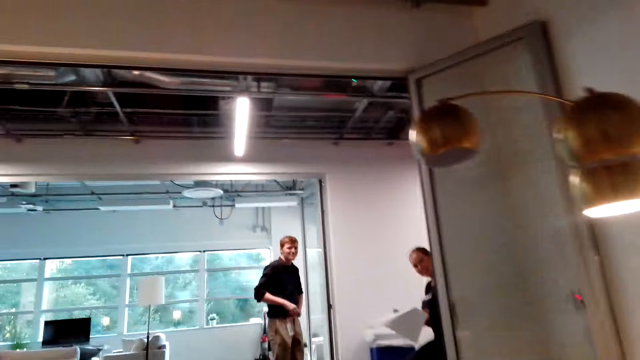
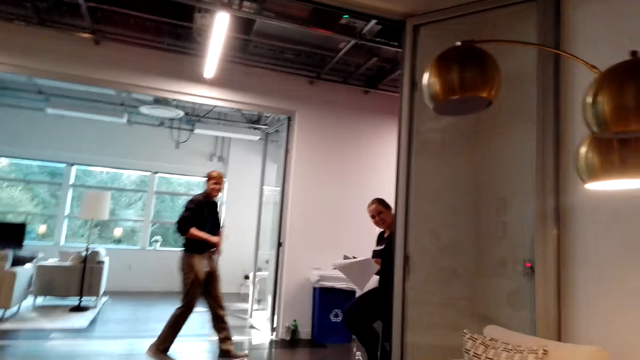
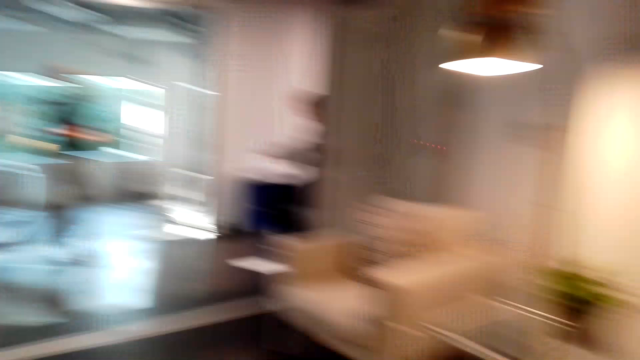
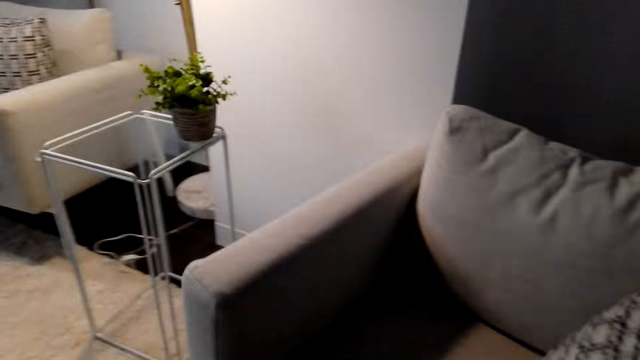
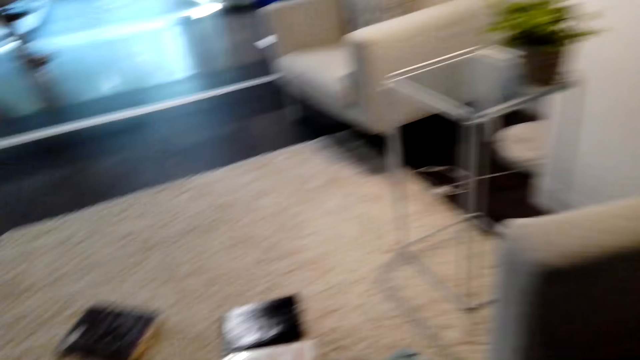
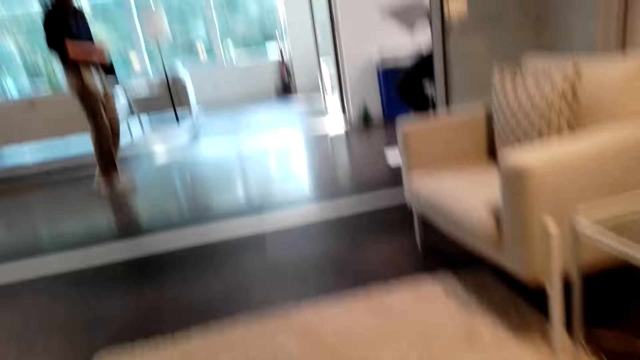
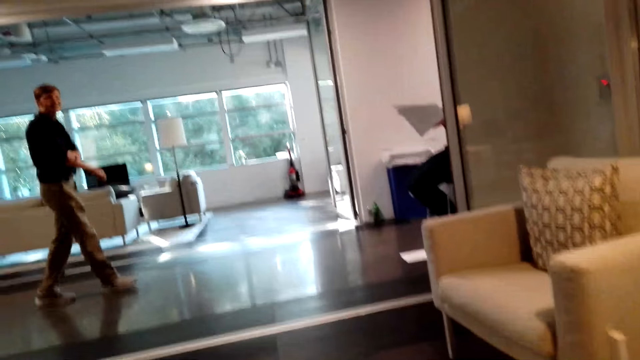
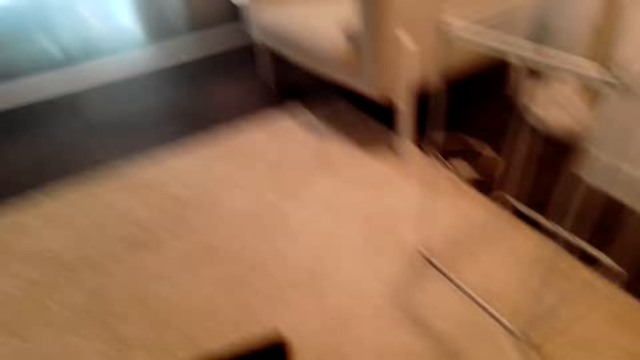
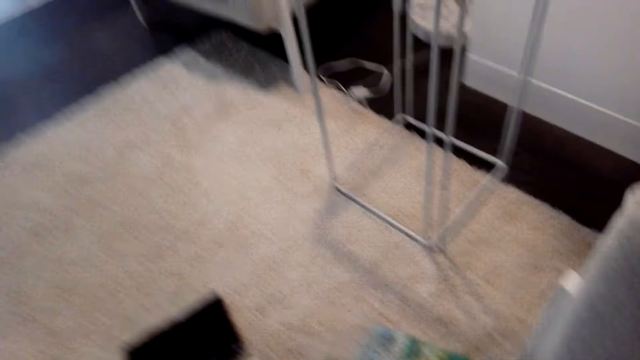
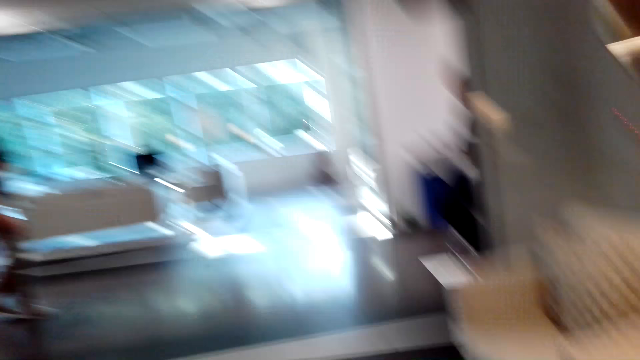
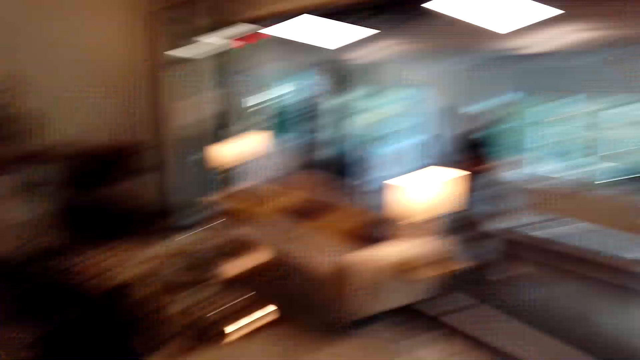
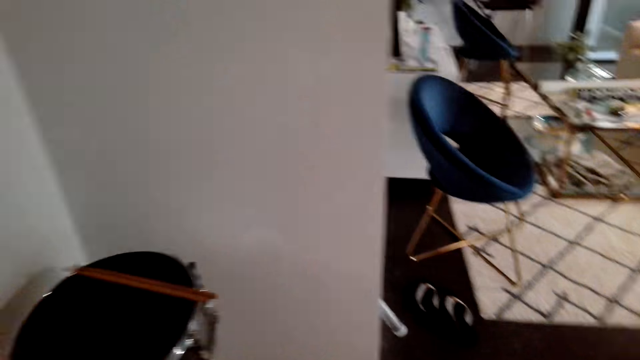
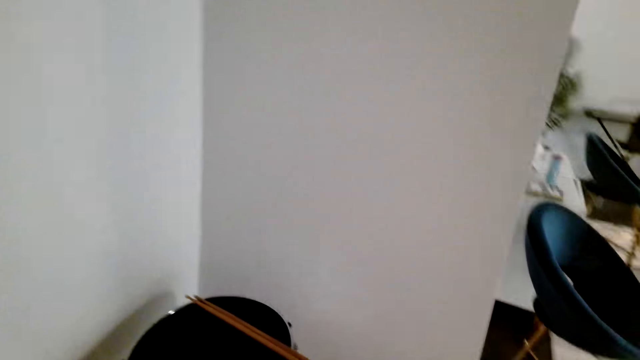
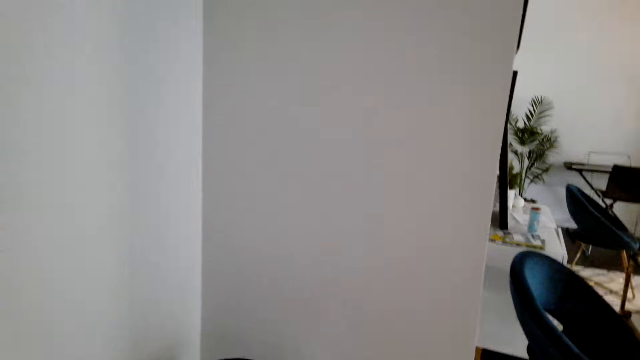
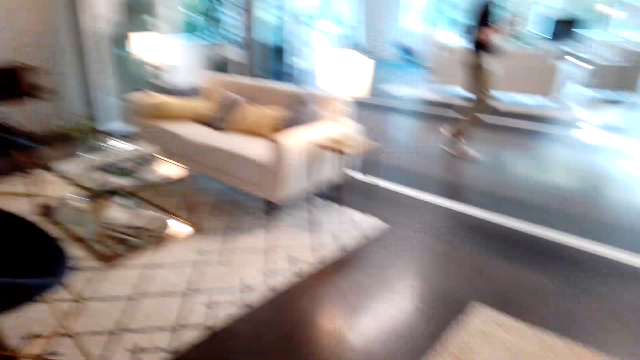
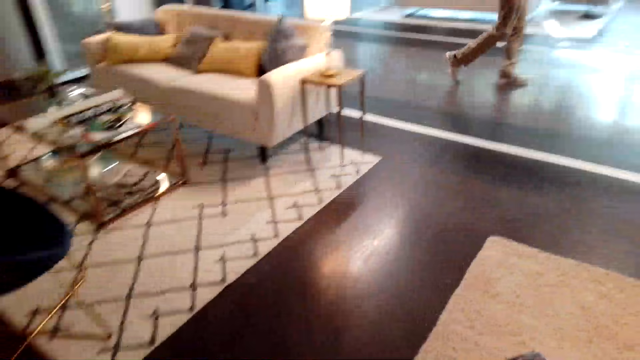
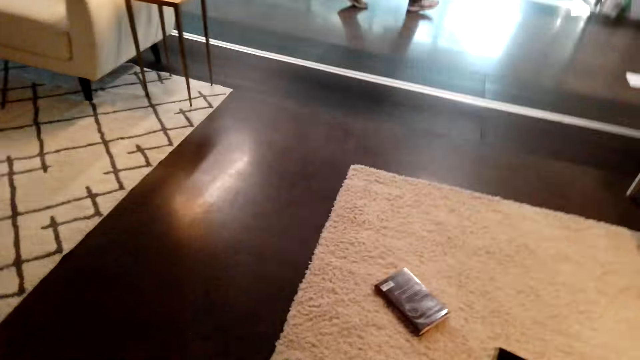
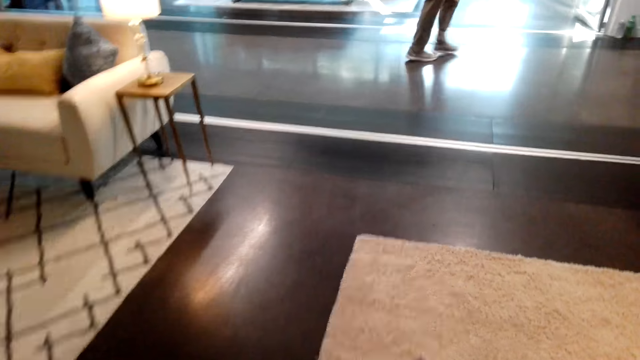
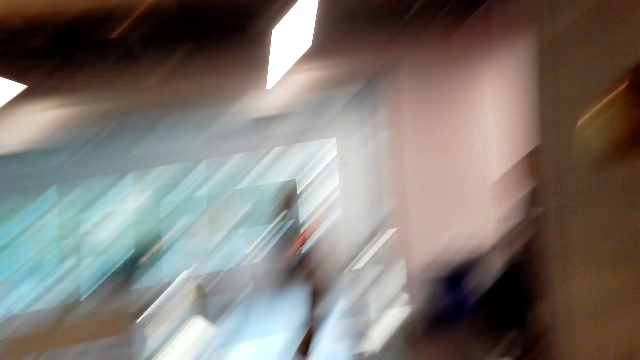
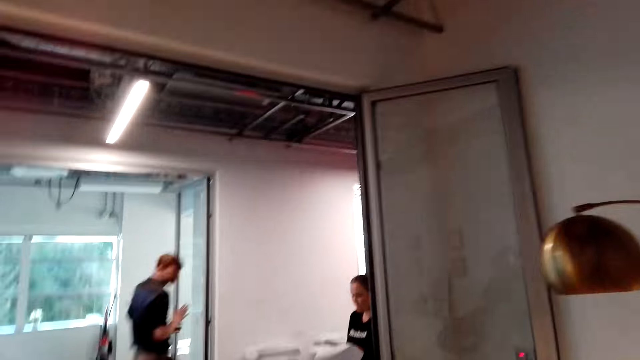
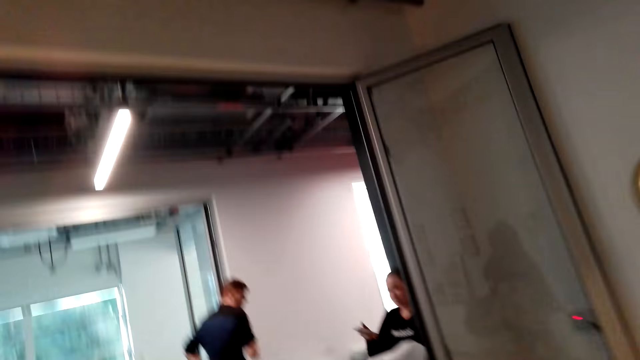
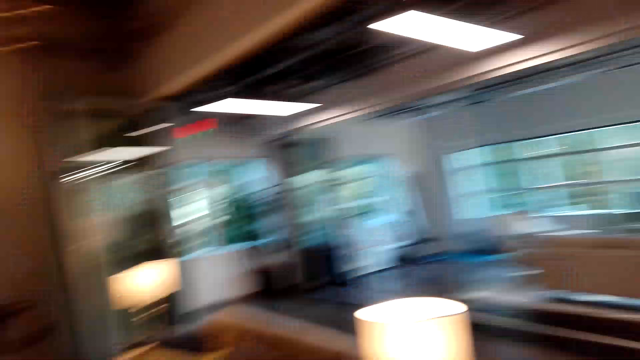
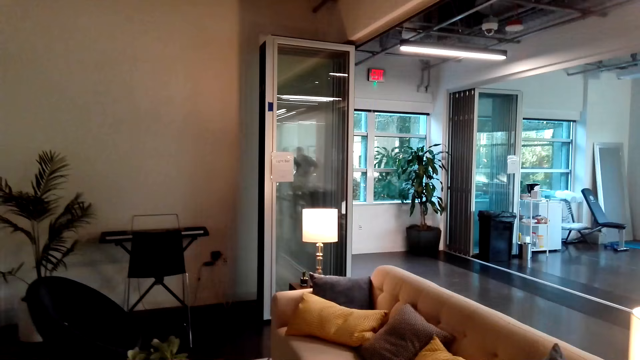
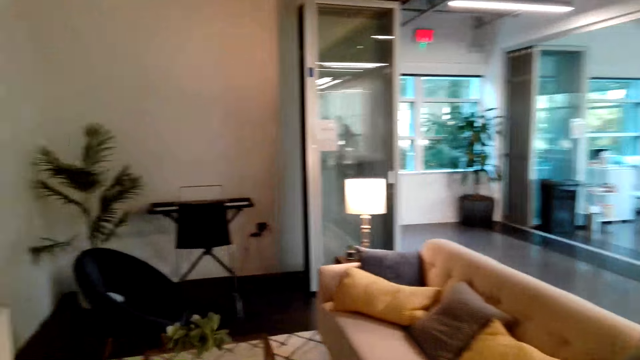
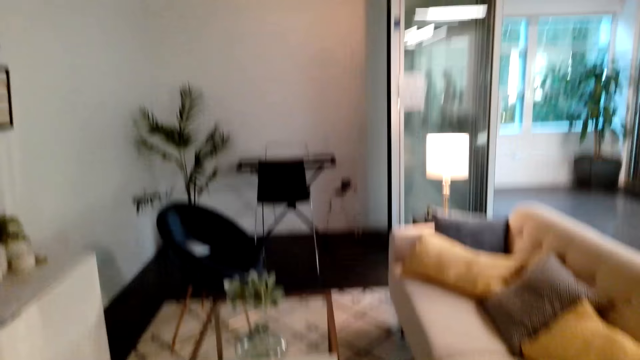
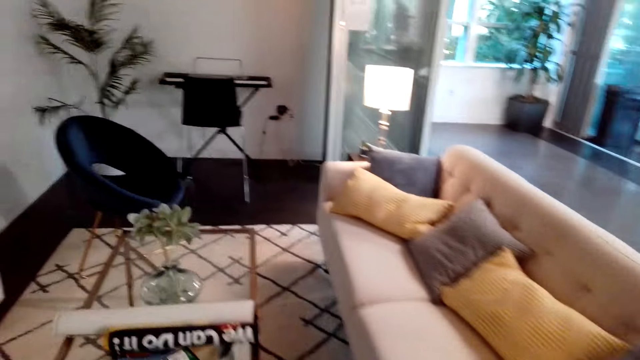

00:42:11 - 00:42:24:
The camera wearer walks around. A person steps back. The camera wearer looks around. The person moves around. The camera wearer walks around.

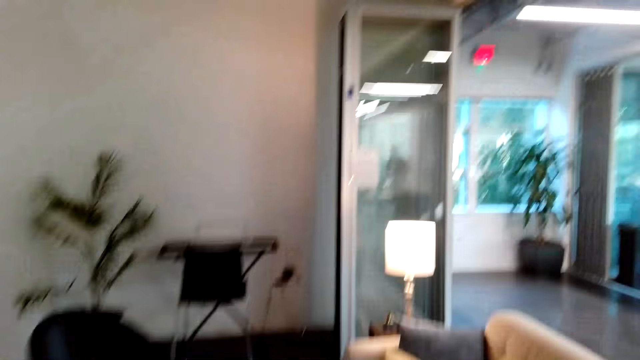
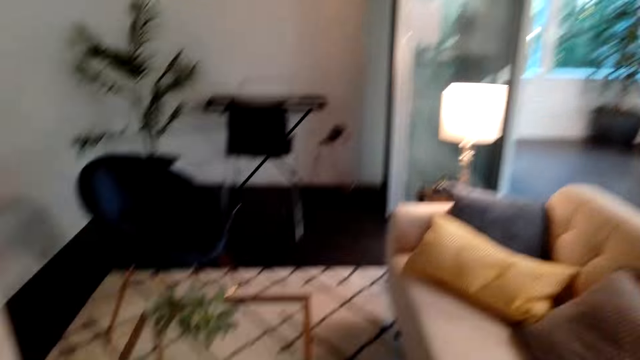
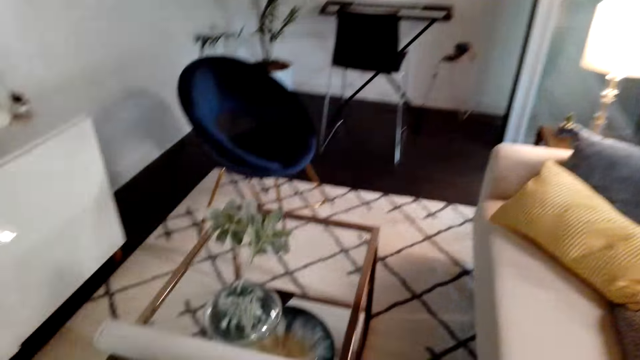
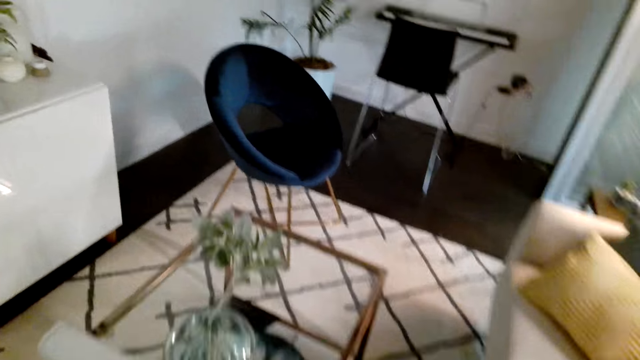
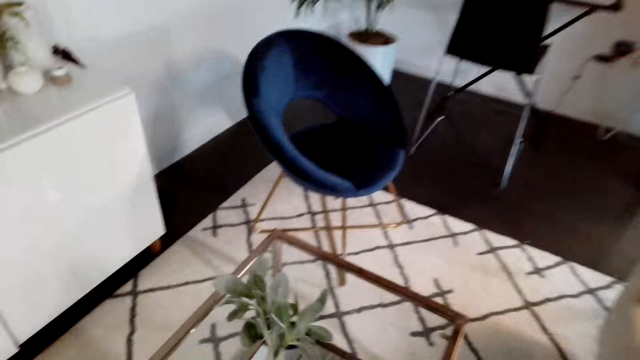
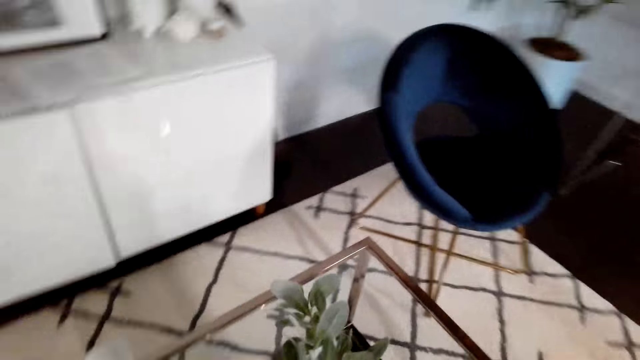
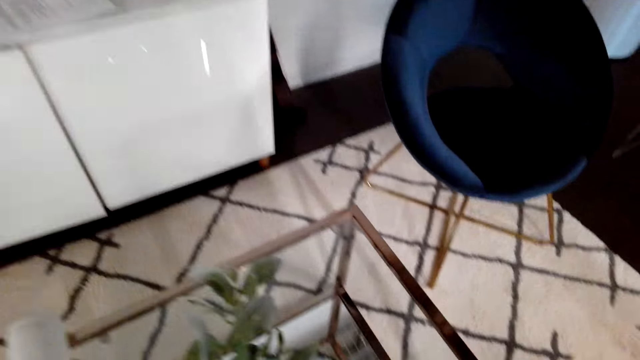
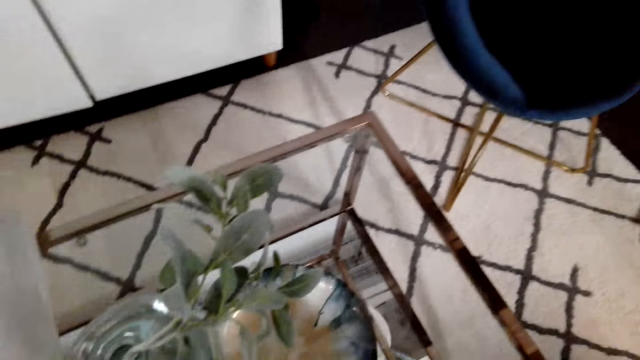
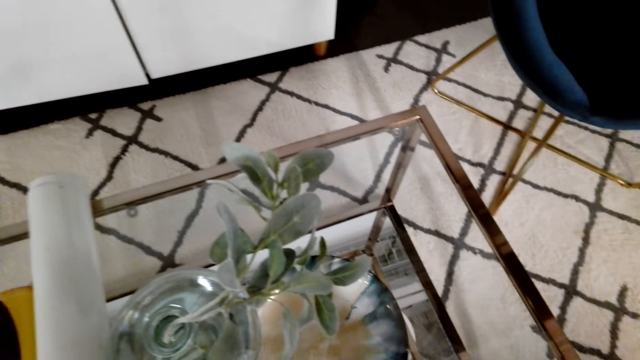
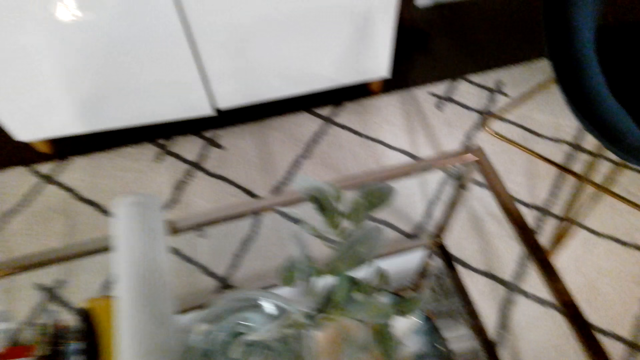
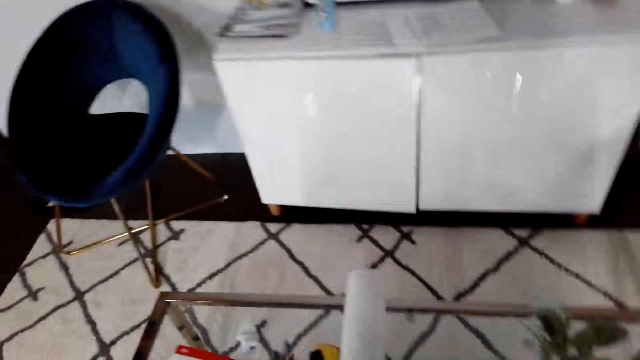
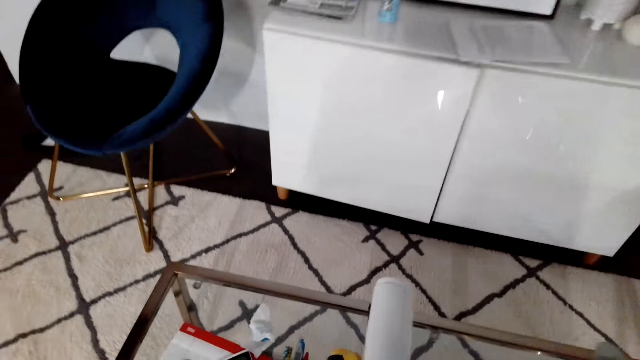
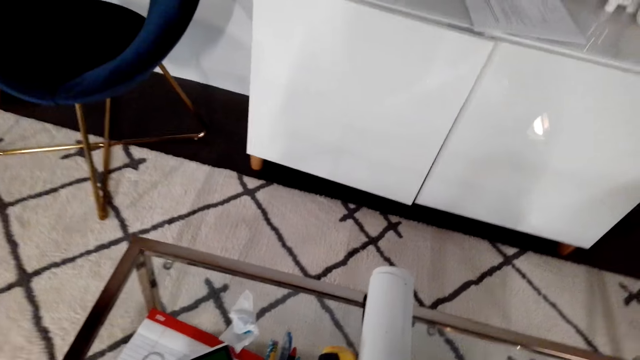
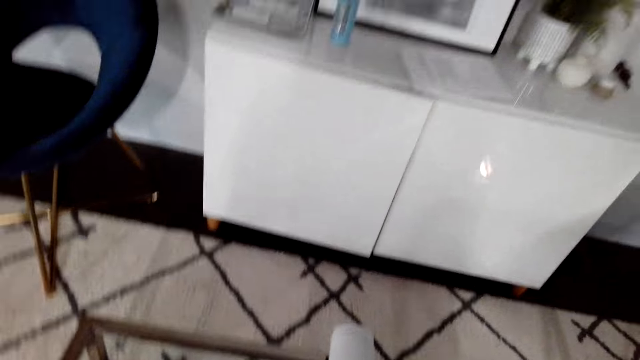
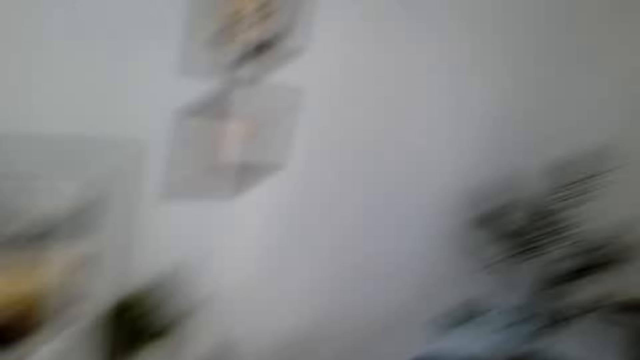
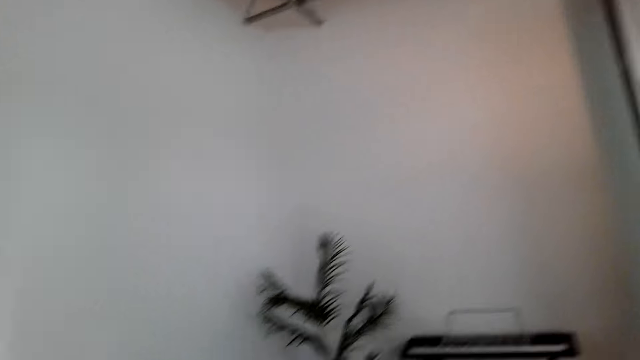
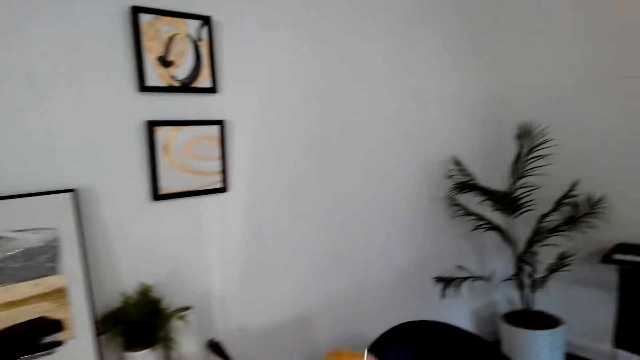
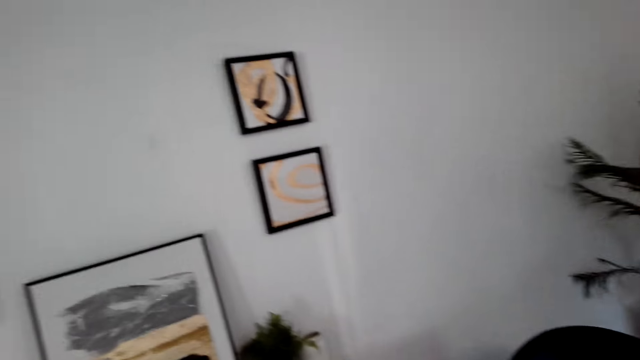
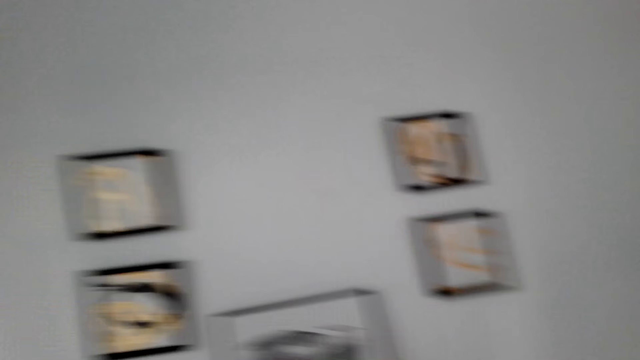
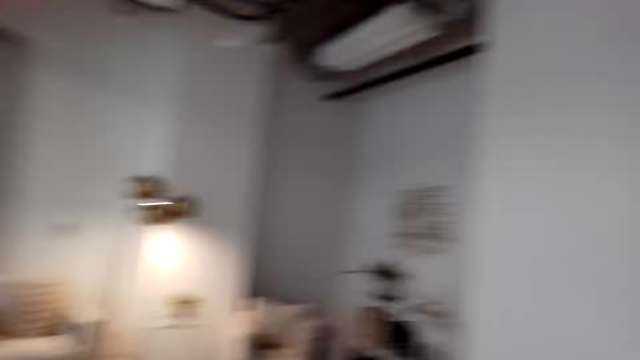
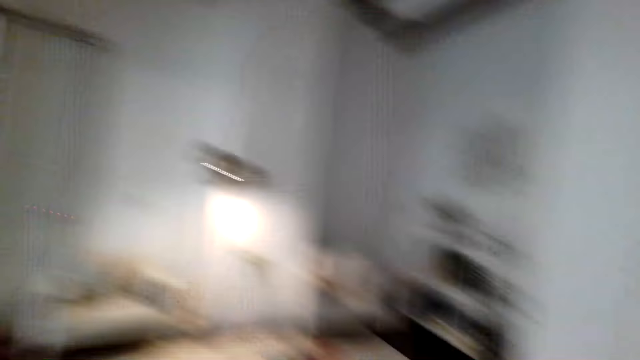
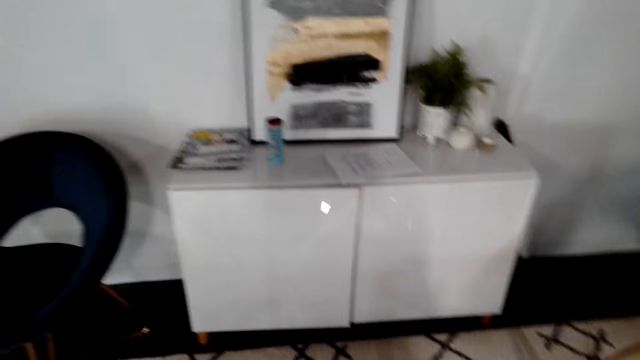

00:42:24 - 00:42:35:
The camera wearer looks on the table. They look around. They hold a picture.
